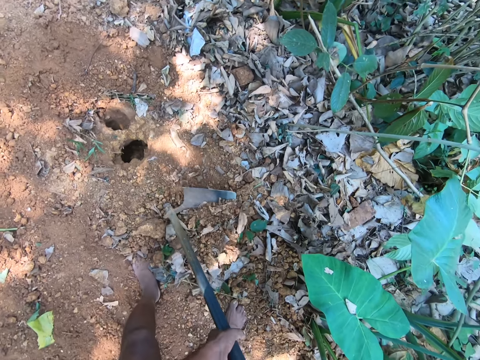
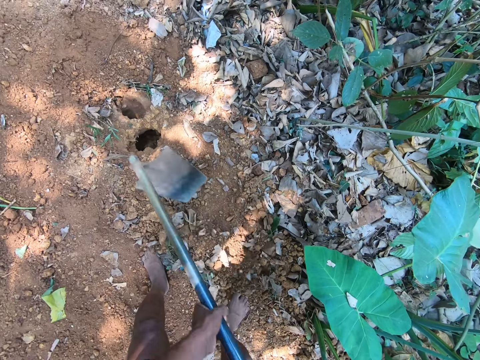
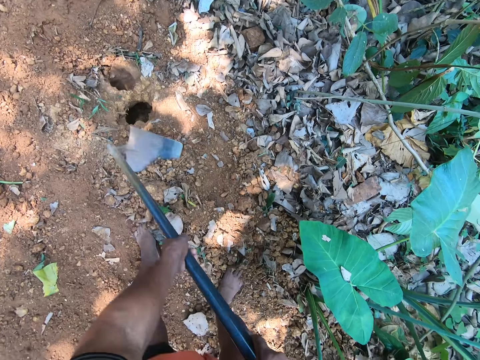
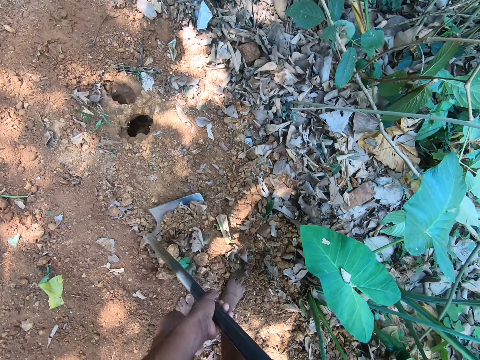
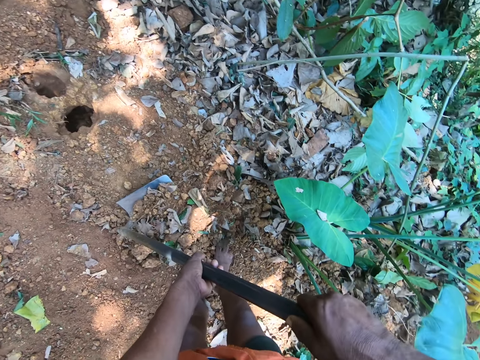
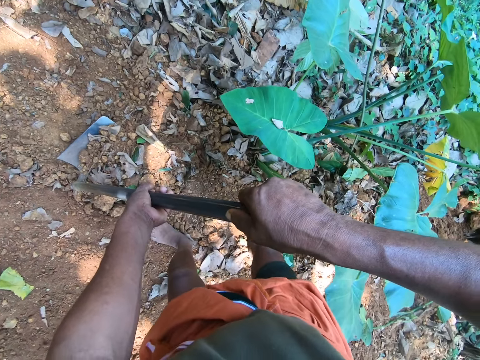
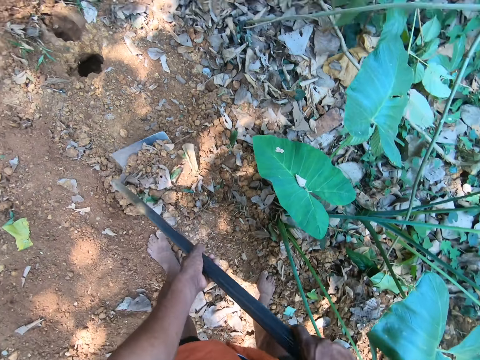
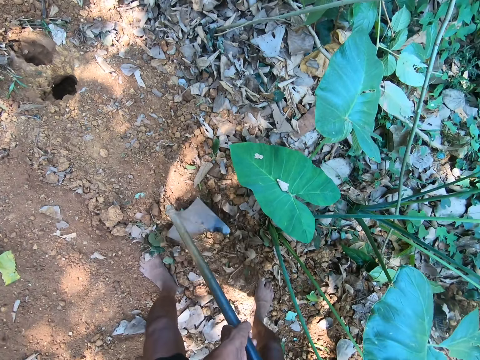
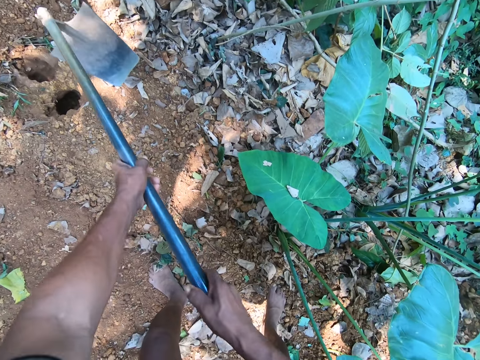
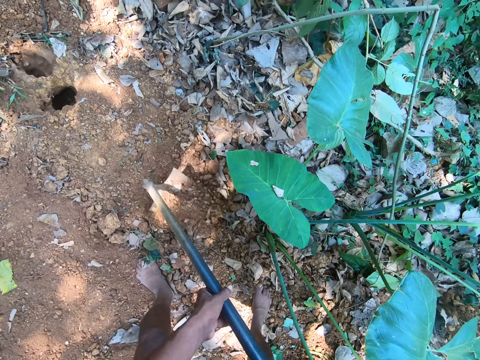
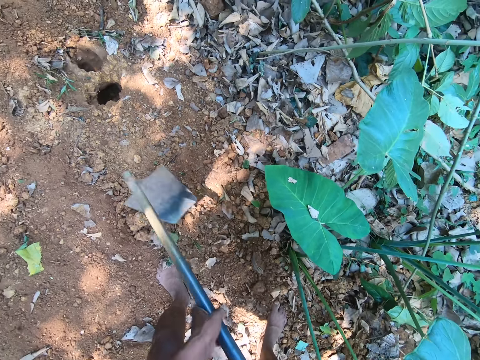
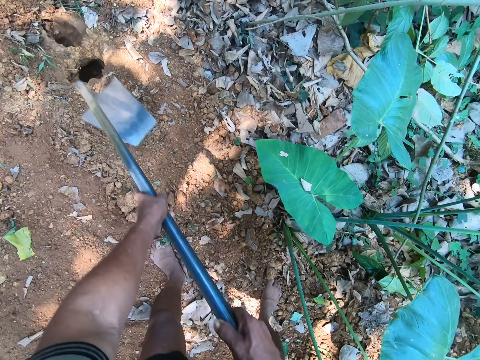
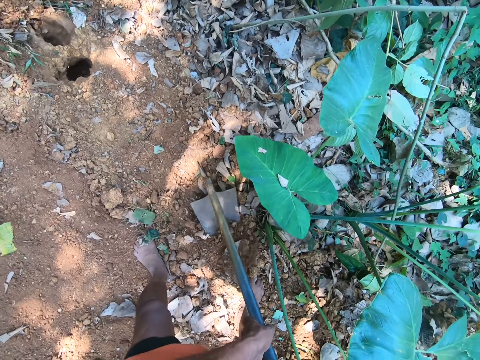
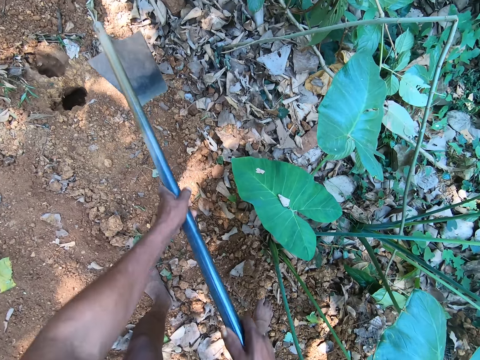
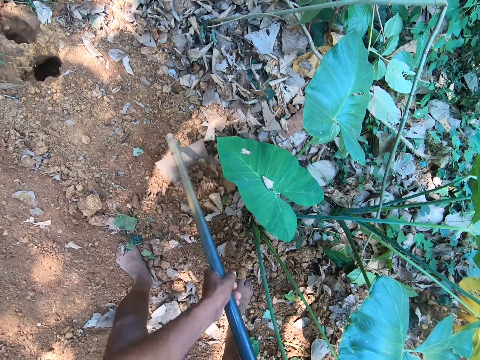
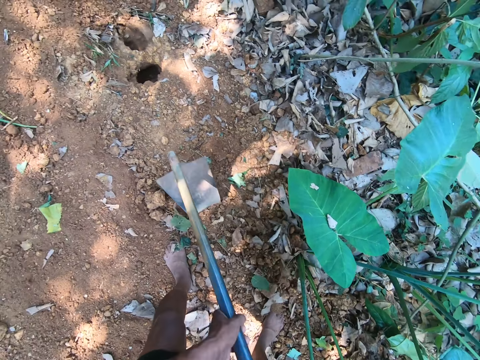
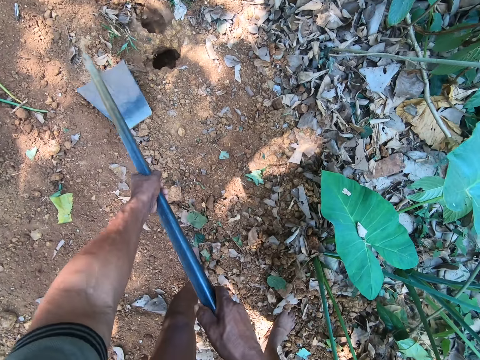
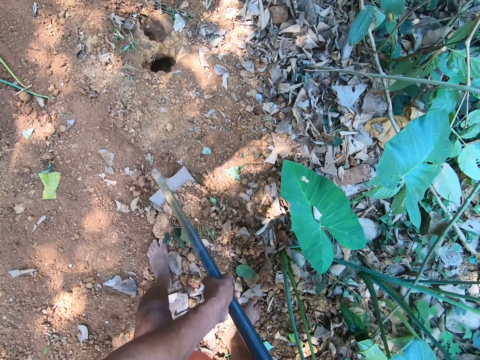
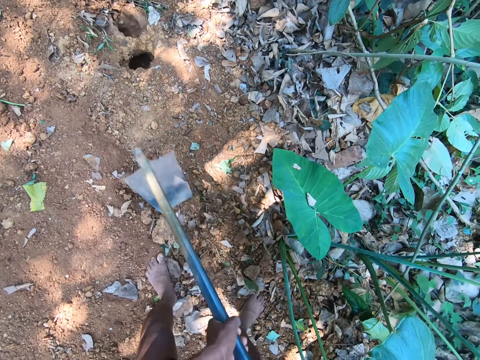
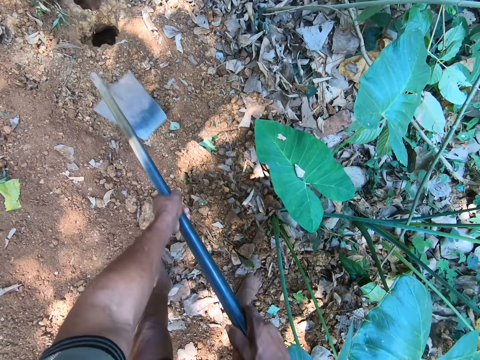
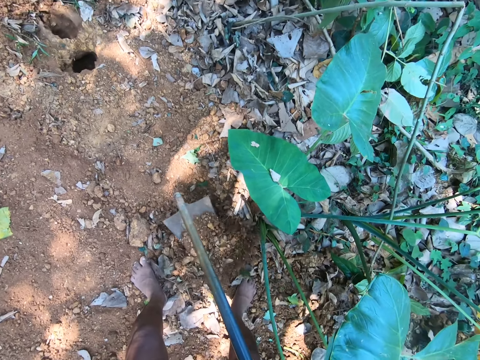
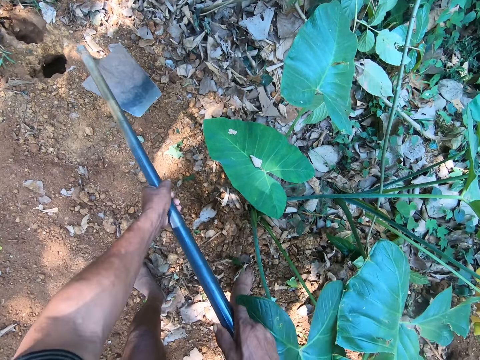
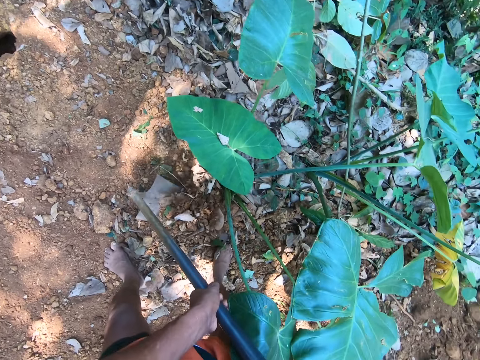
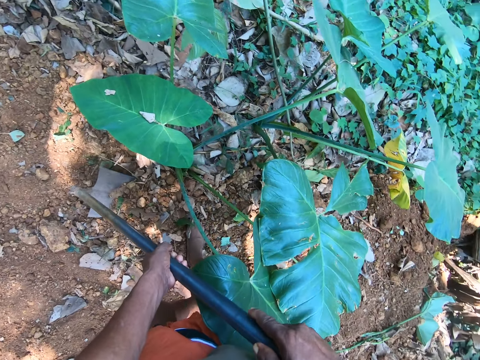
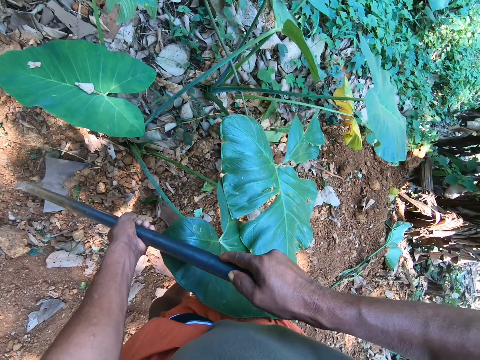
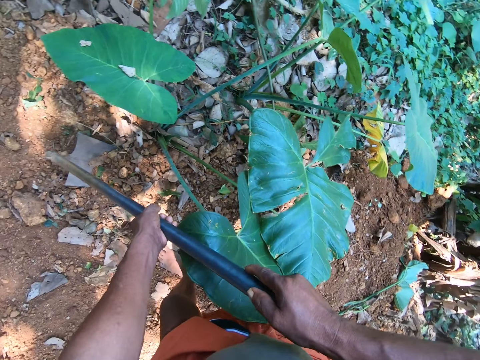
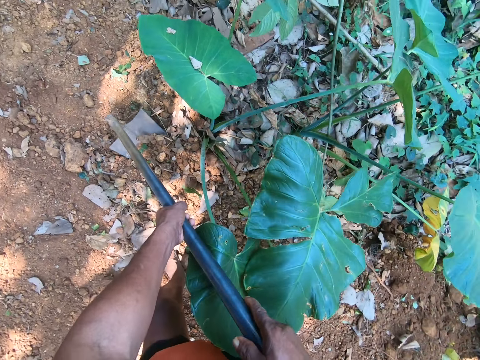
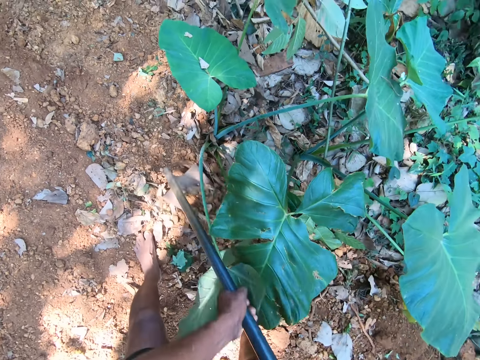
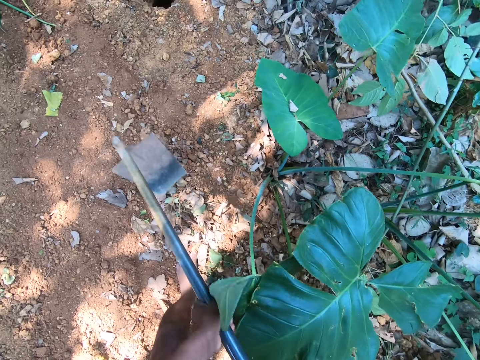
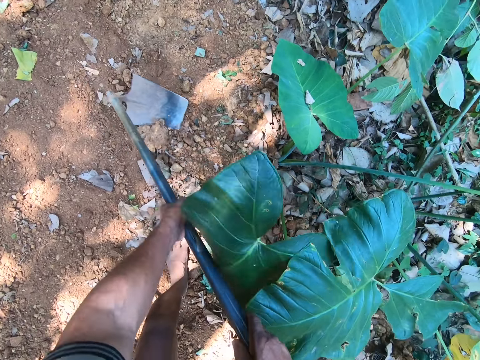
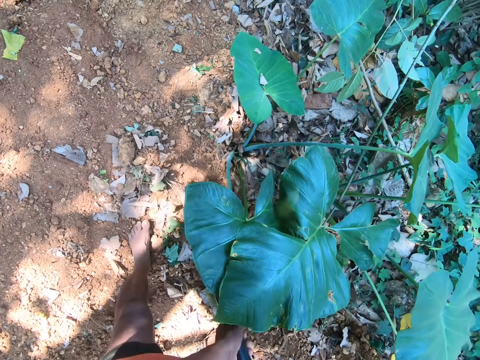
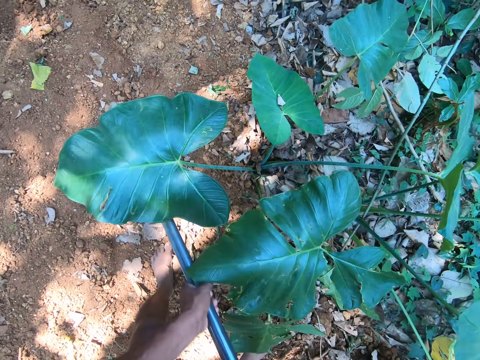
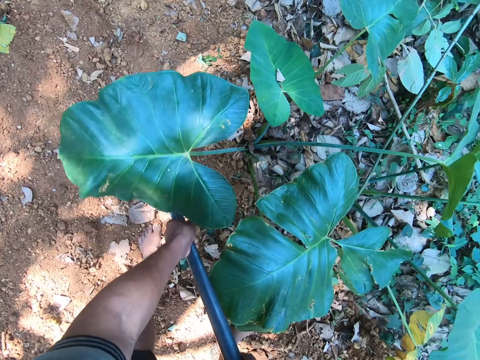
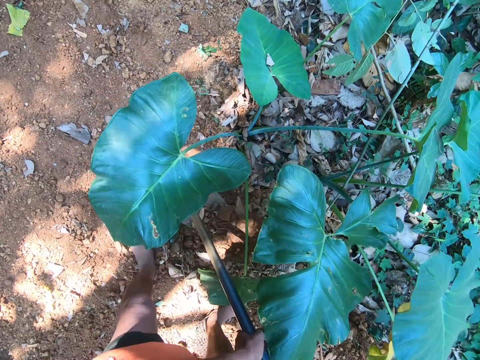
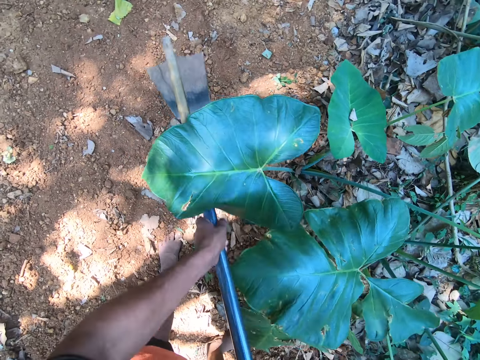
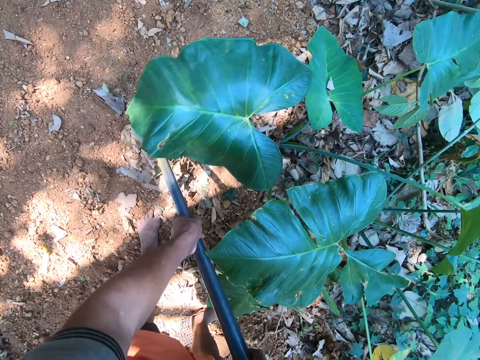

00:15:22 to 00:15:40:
The camera wearer walks backwards. They dig the ground using a hoe. They walk backwards. They dig the ground using the hoe.

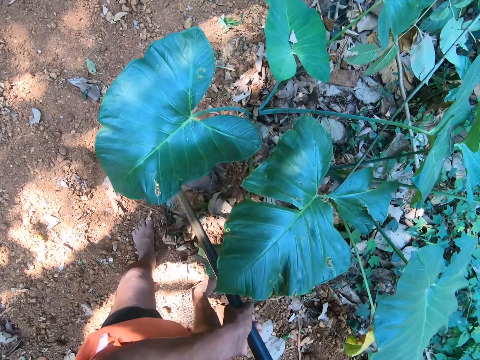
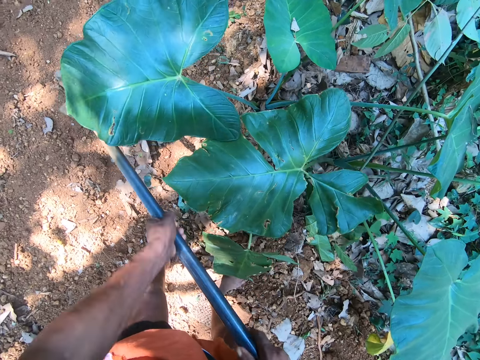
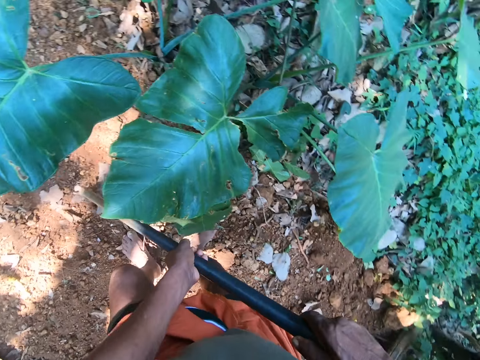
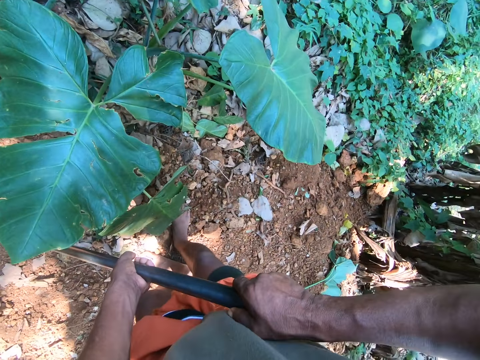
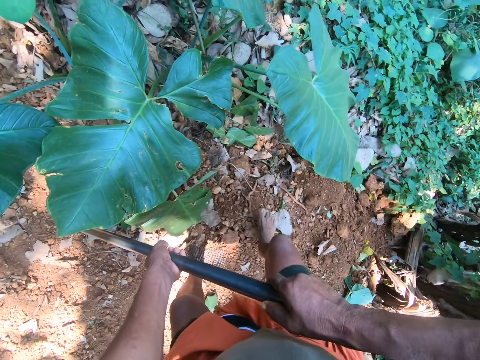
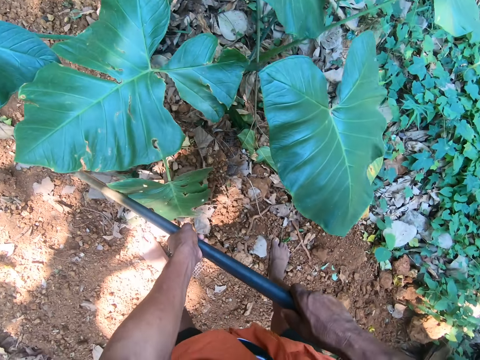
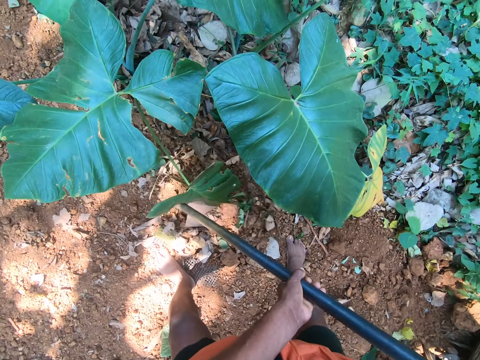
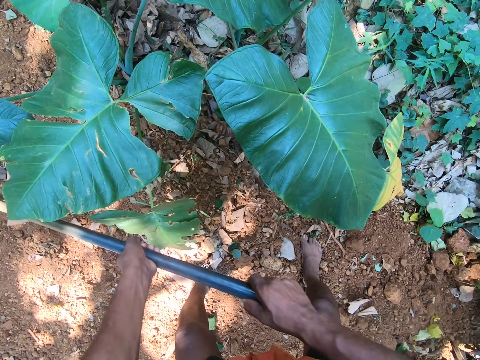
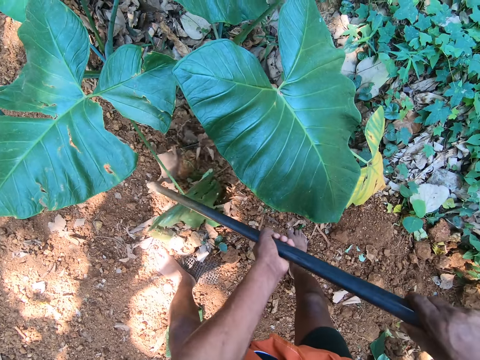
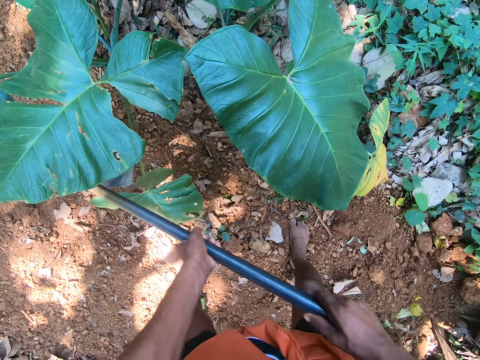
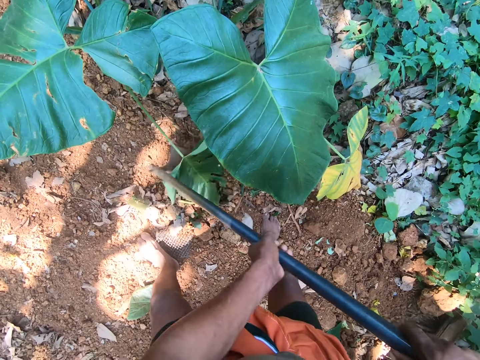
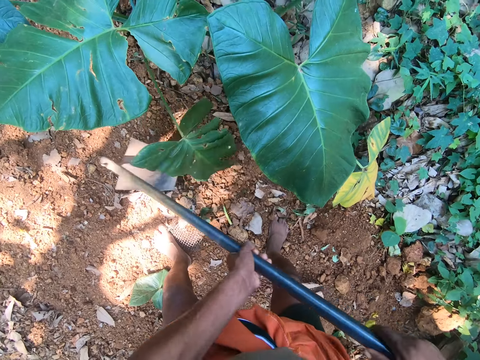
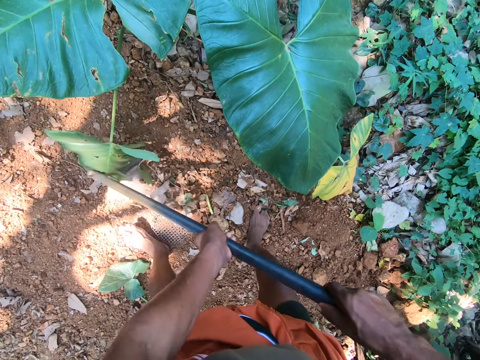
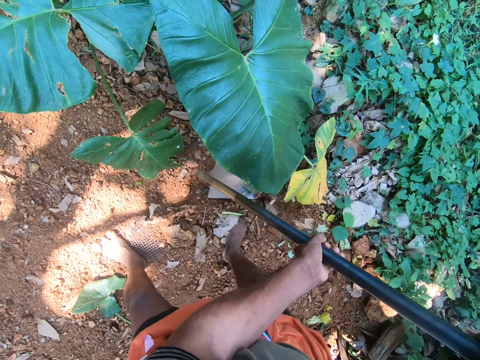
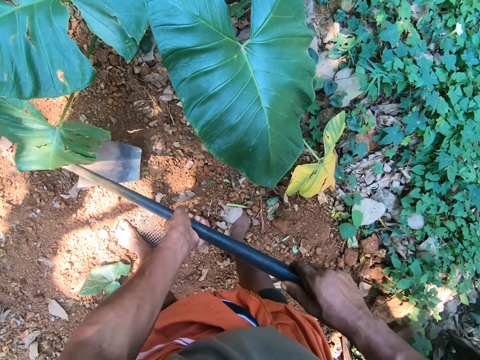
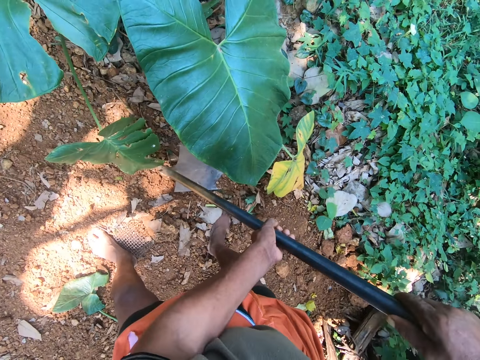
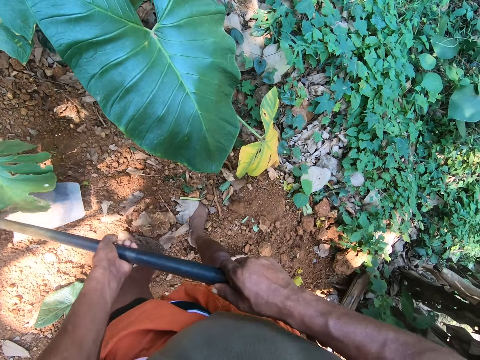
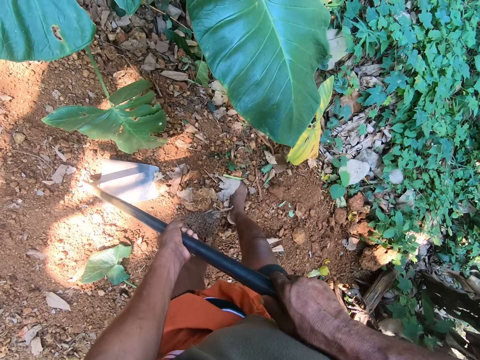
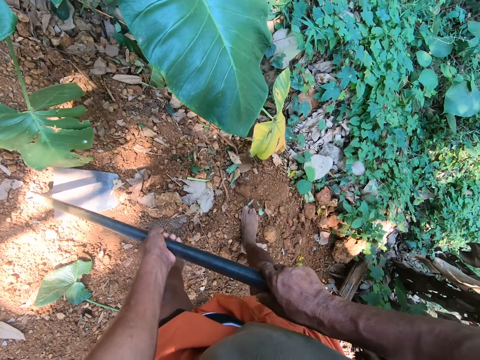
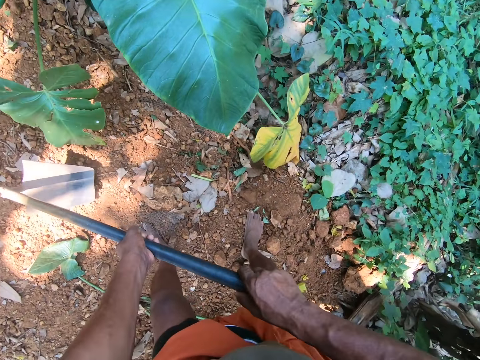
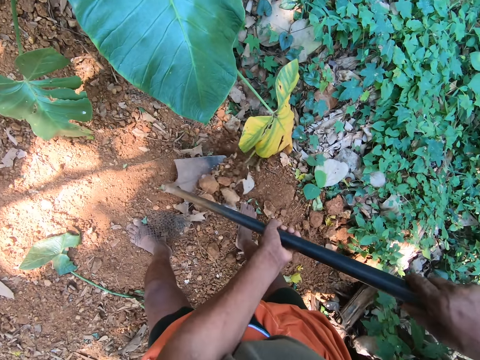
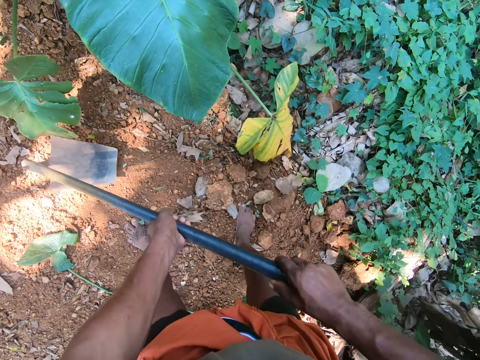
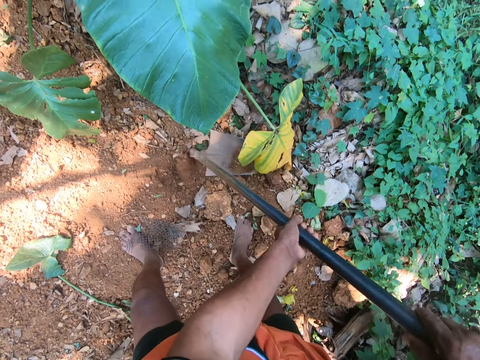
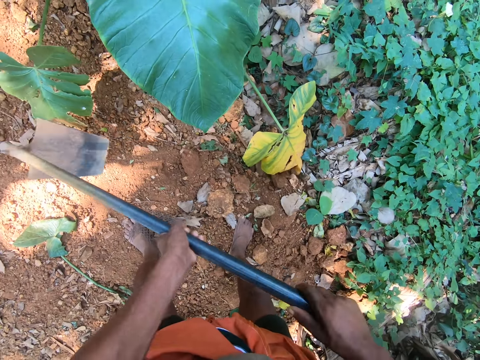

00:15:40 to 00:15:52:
The camera wearer walks backwards. They dig the ground using a hoe.
